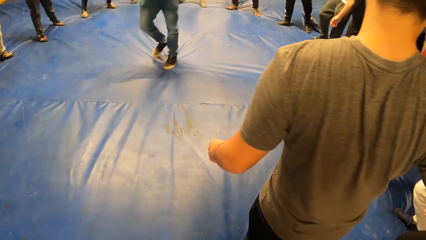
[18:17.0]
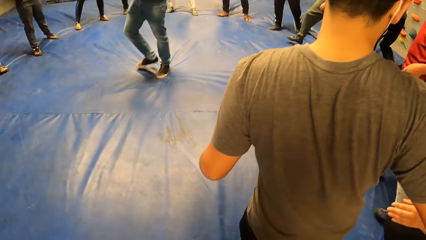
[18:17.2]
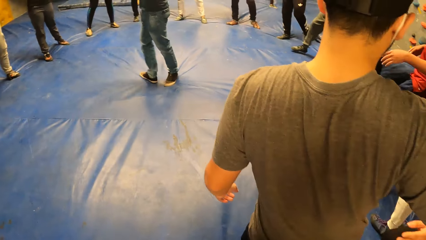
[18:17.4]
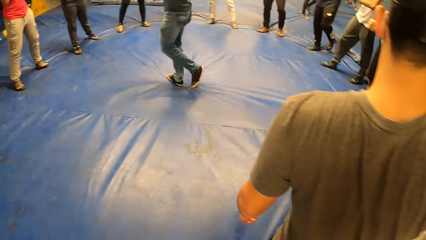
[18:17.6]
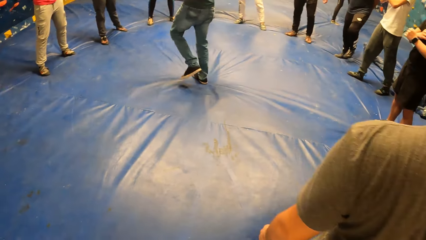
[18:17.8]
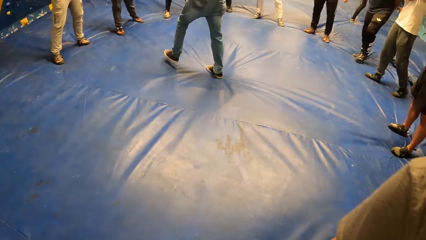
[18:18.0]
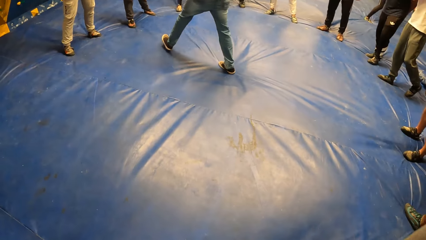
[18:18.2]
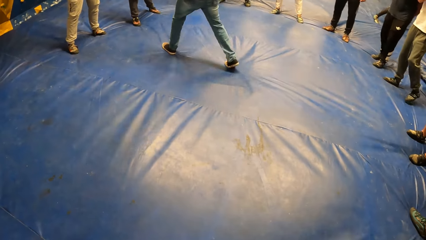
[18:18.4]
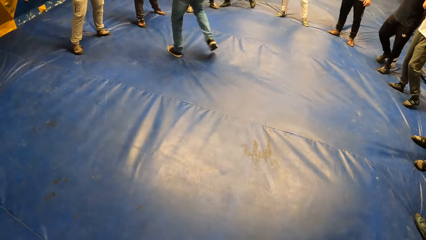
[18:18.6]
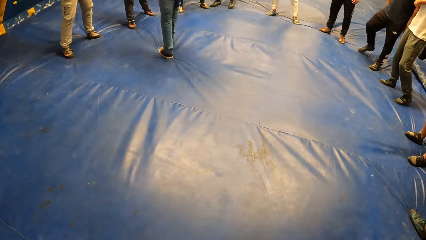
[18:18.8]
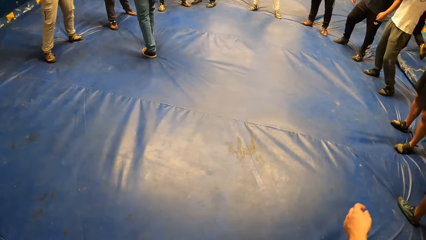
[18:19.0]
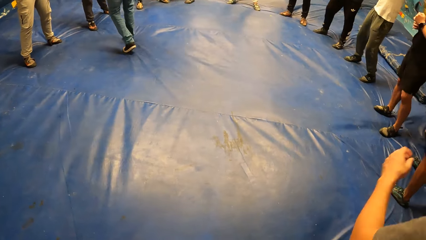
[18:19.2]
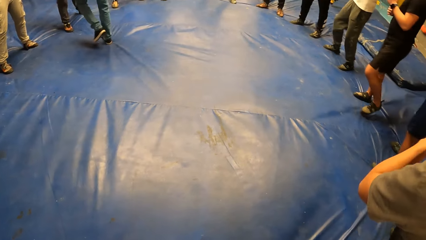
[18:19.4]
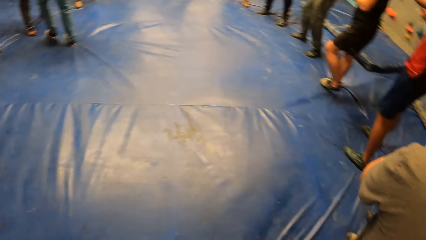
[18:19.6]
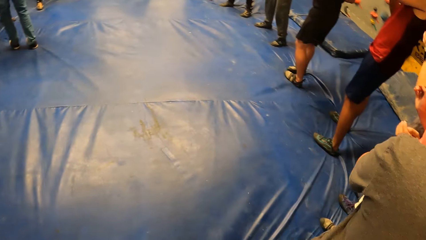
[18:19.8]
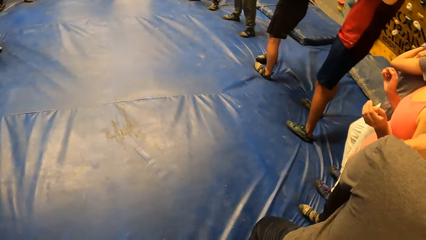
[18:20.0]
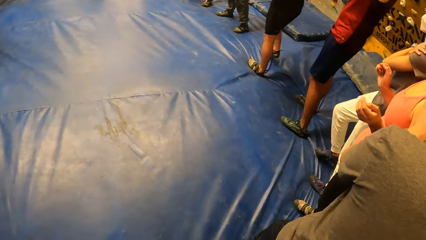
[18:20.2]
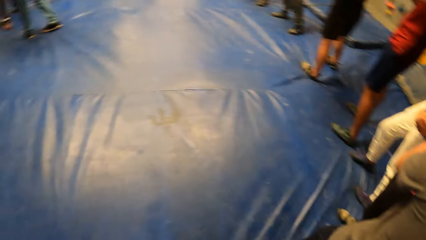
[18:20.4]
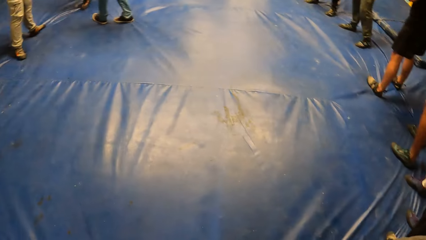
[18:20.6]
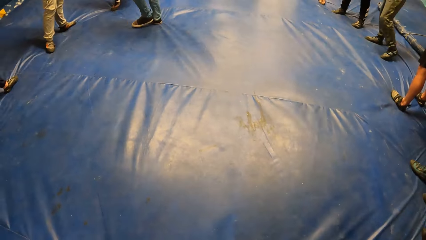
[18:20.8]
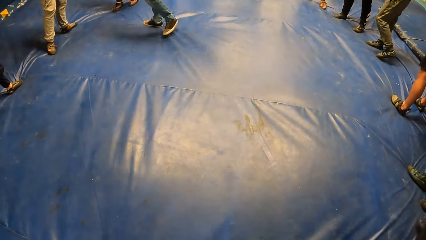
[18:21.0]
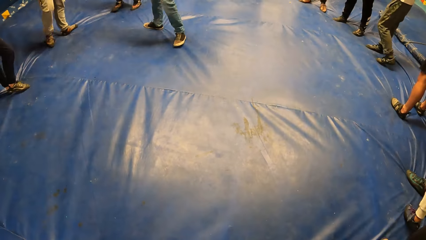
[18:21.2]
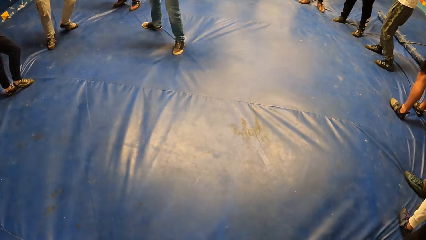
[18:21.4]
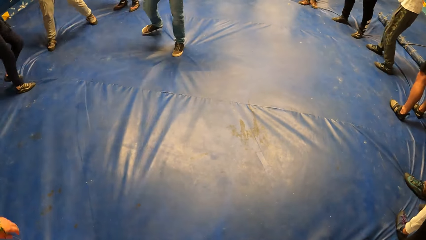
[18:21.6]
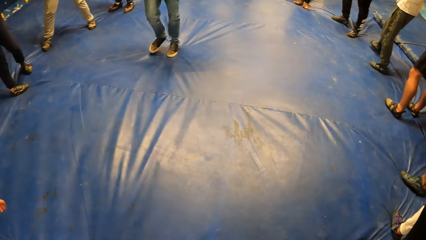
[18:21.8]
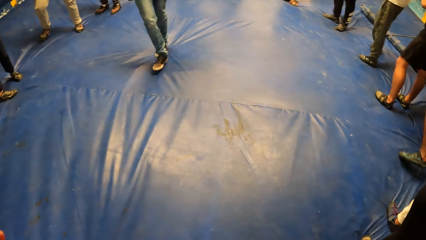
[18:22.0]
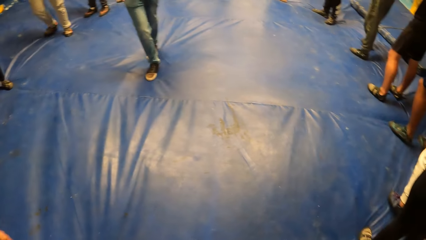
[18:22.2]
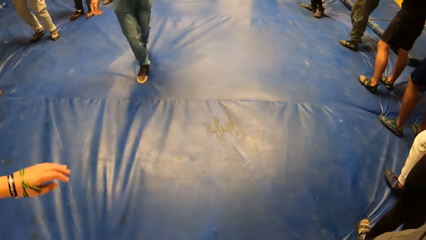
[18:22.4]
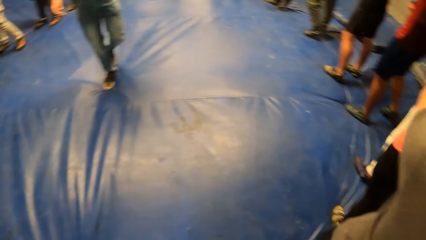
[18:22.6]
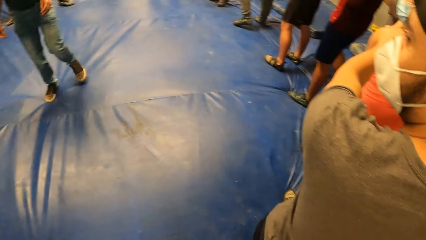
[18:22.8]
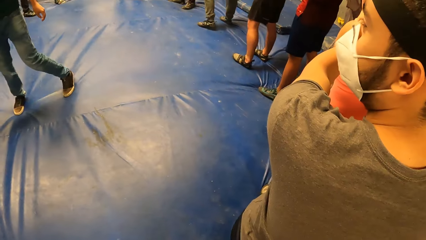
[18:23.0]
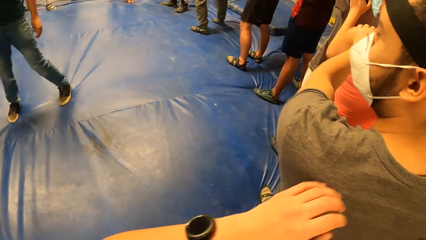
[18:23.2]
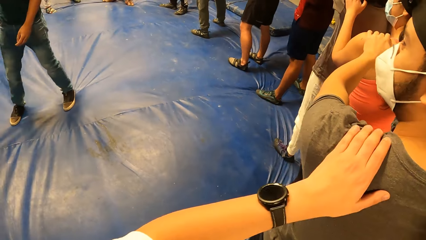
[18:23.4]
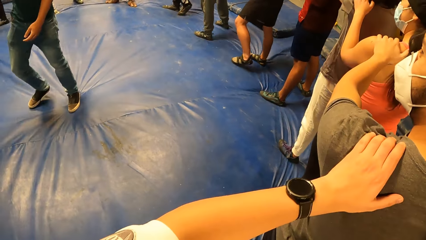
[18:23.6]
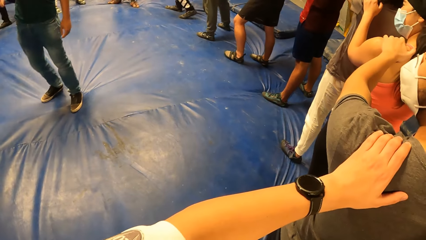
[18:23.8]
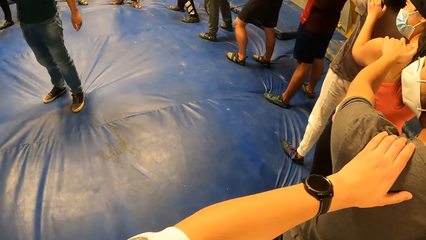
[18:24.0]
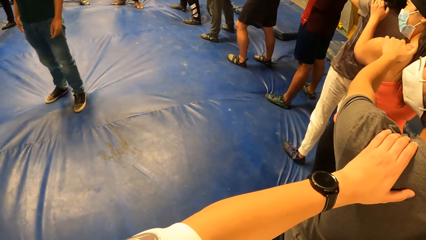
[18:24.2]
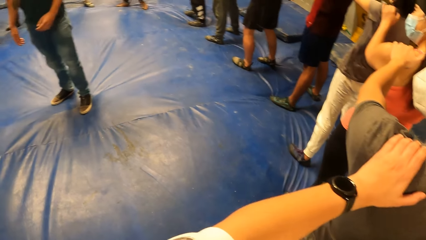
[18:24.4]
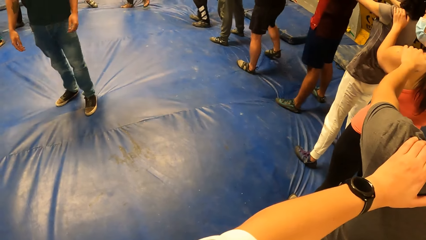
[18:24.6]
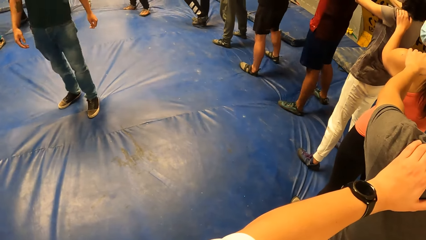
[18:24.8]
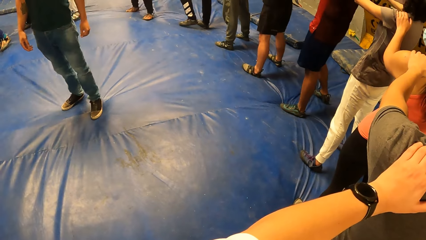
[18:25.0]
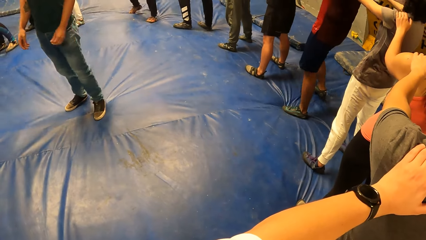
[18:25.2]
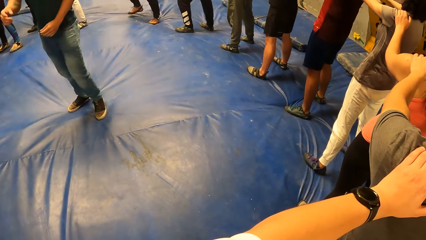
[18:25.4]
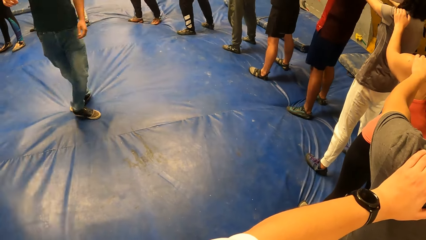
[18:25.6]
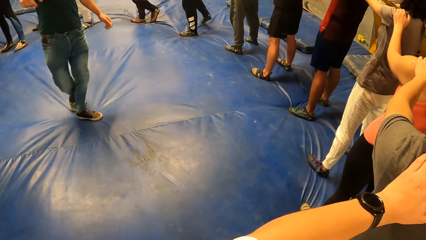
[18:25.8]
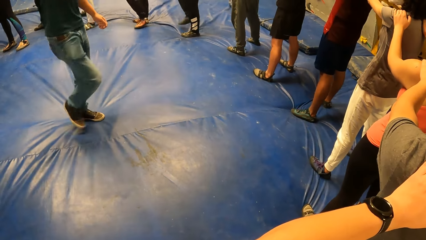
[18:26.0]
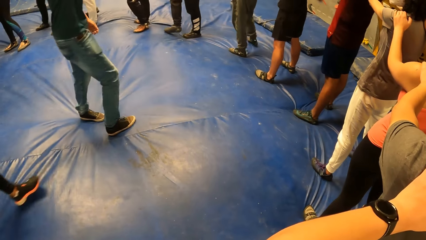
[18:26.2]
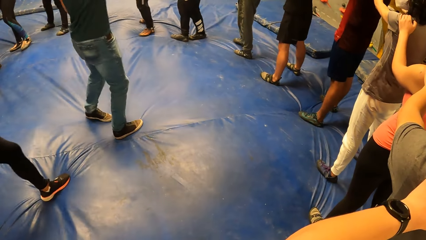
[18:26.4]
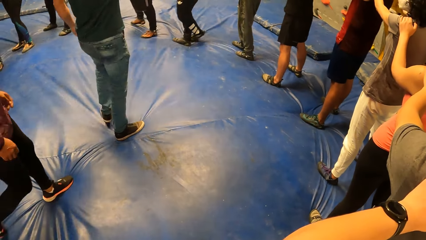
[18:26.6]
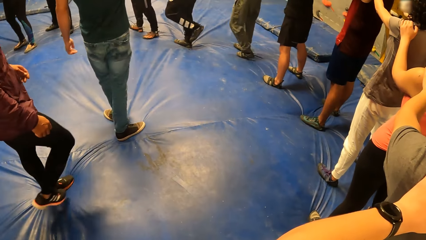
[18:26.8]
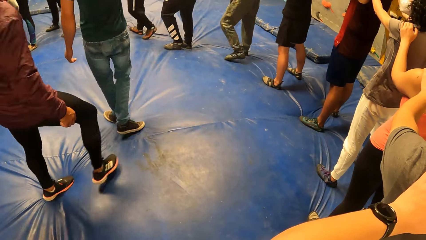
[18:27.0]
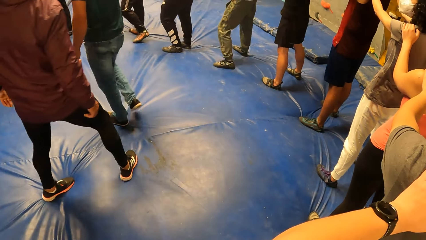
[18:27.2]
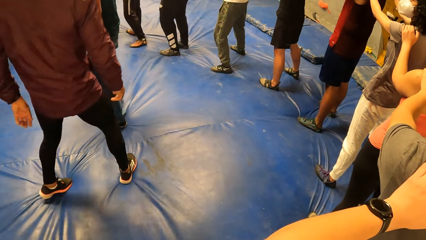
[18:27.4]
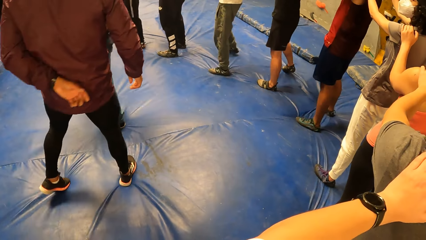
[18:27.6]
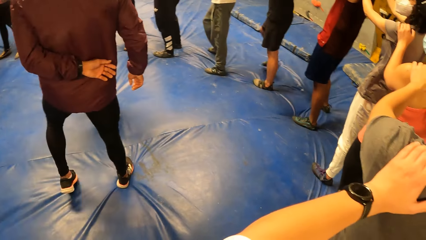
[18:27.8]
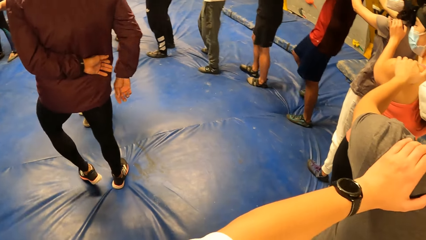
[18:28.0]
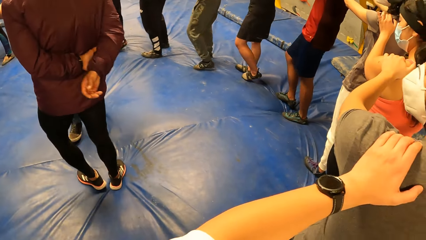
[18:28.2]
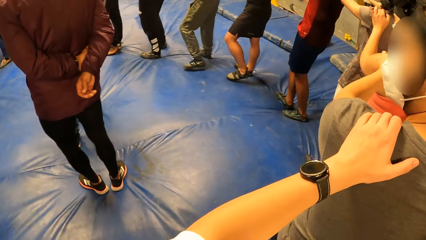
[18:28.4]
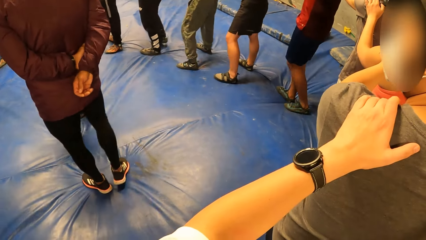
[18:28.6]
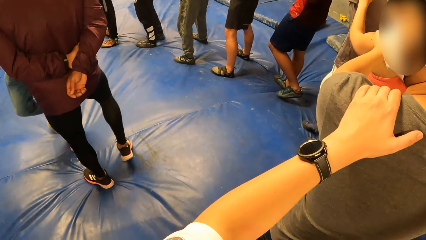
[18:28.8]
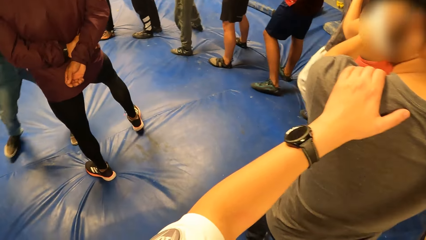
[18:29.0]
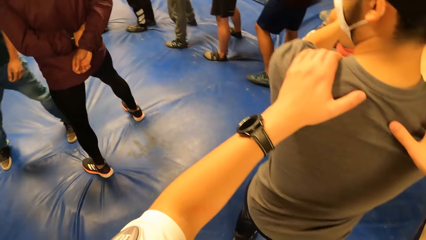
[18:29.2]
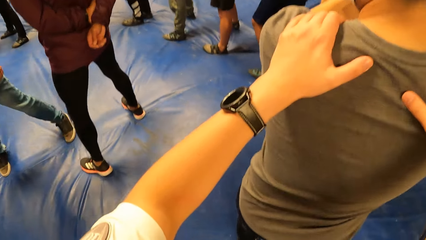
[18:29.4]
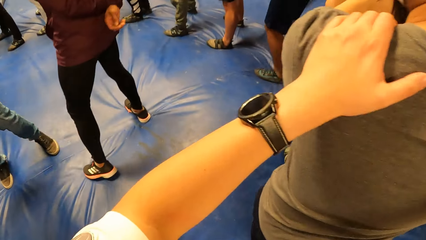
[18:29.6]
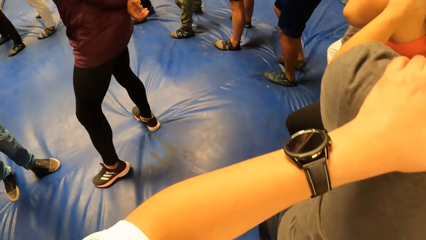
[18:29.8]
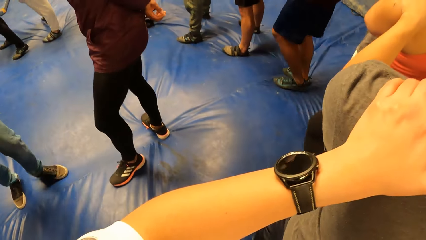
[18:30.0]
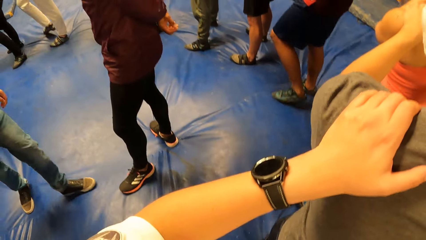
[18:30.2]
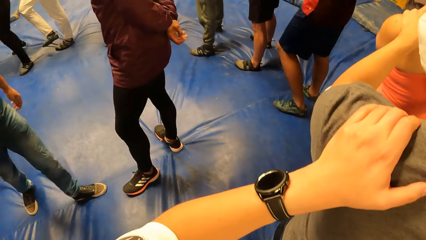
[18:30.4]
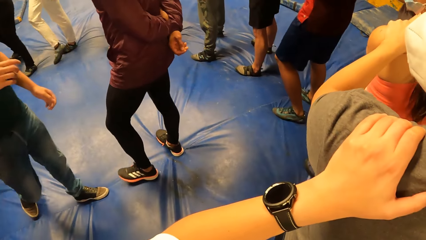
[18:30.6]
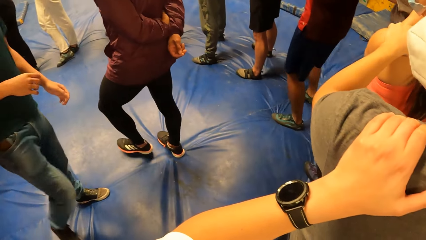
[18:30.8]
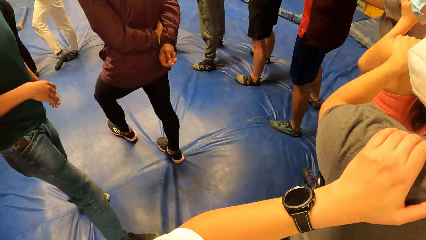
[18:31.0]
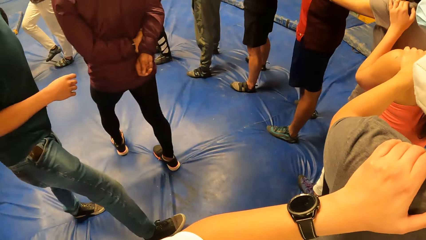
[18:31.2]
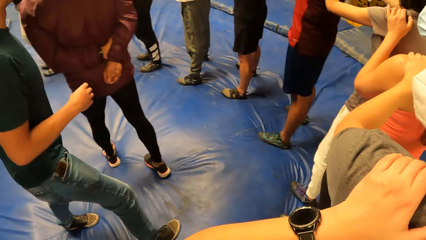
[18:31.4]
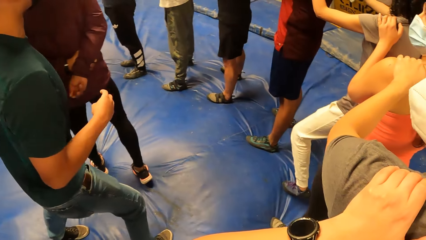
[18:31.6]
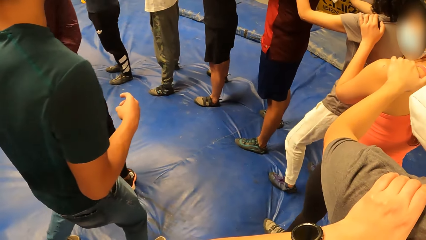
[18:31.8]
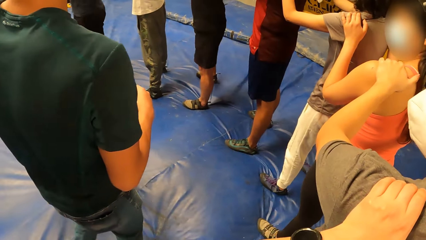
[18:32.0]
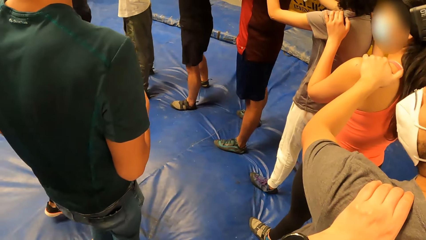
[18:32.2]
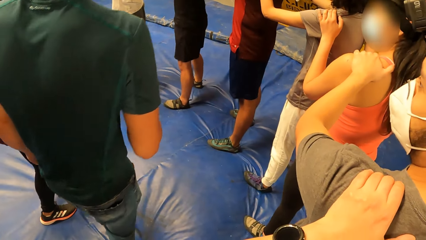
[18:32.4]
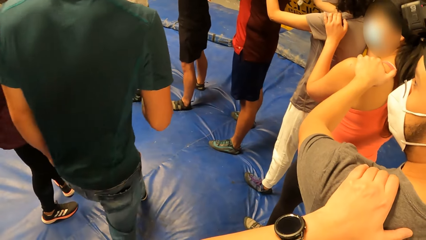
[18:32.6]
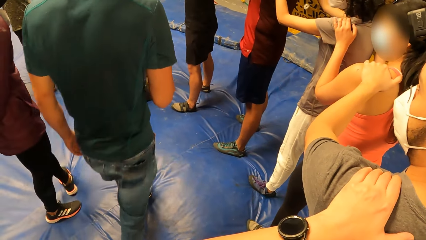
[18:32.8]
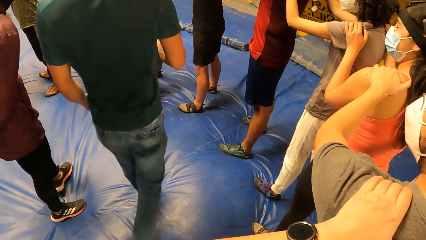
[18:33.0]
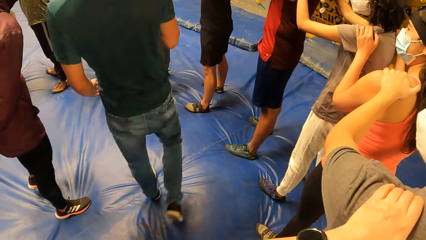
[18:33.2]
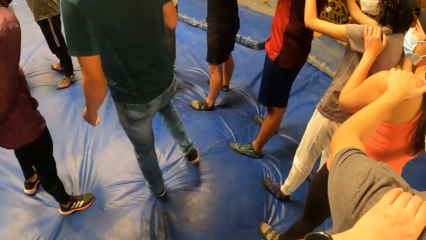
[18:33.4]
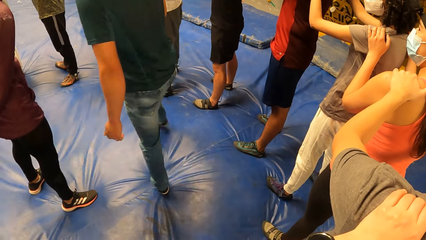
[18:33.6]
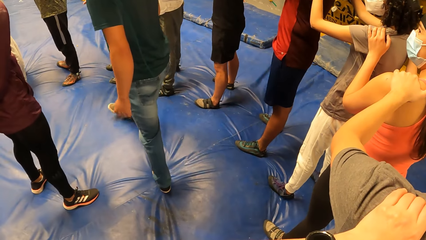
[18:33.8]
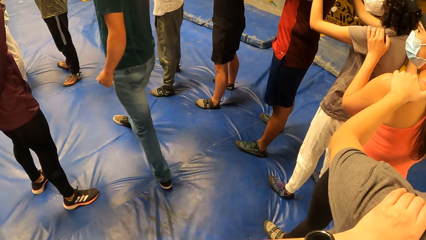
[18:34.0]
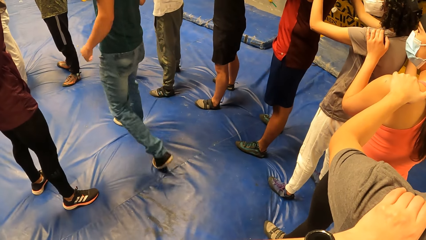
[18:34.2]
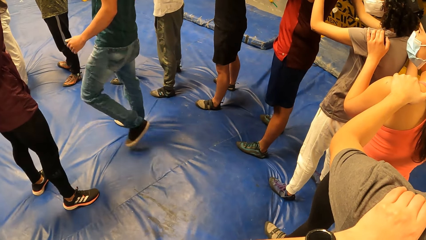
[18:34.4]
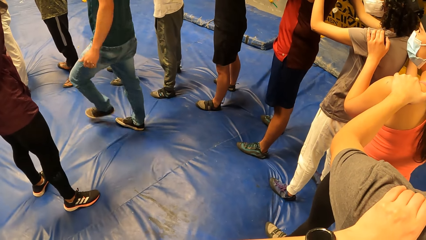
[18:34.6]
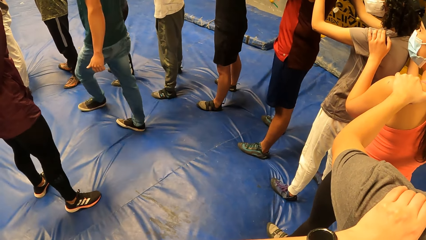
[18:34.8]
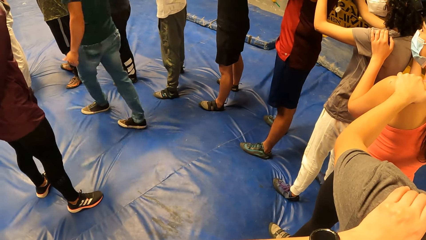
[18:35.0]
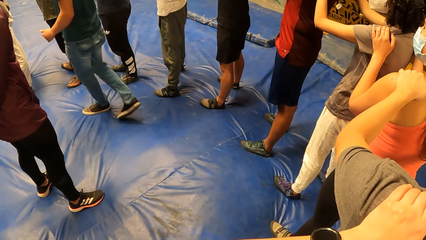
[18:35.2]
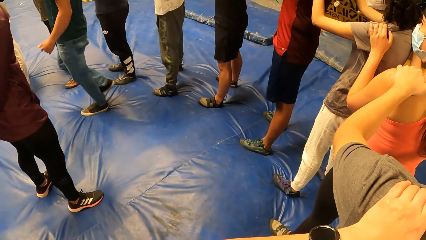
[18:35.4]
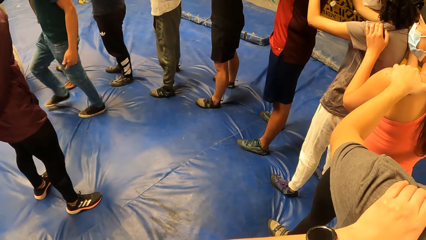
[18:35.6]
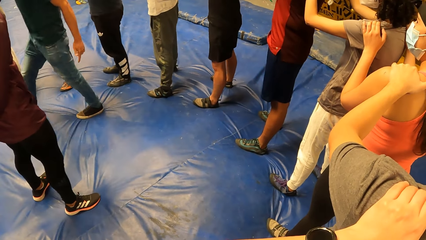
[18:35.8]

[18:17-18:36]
The camera wearer places her left hand on the shoulder of a man. Another man points his right hand. He turns round inside the circle of people. A third man walks into the circle of people on the crash pad.
